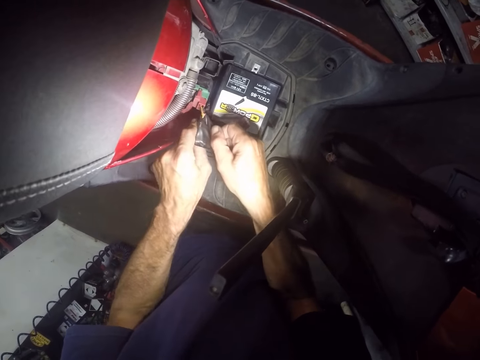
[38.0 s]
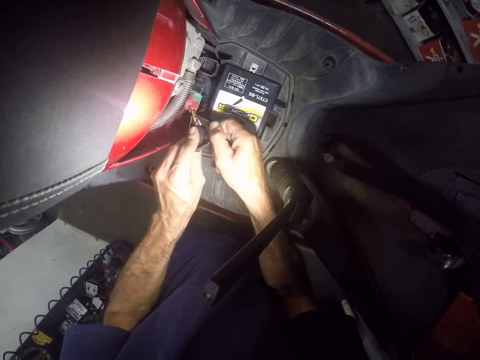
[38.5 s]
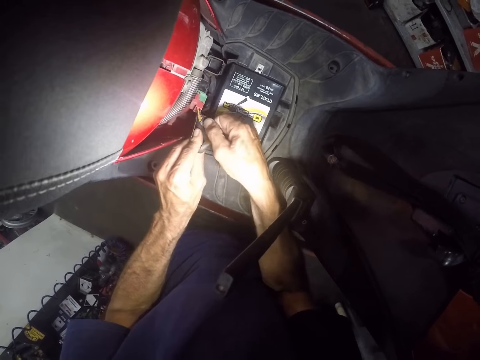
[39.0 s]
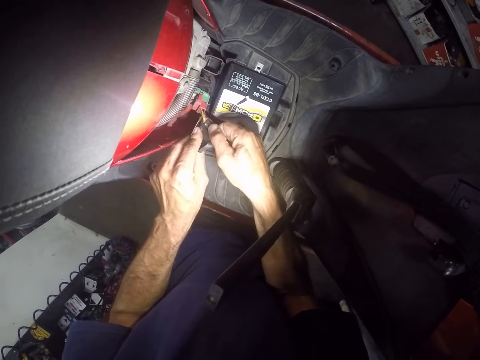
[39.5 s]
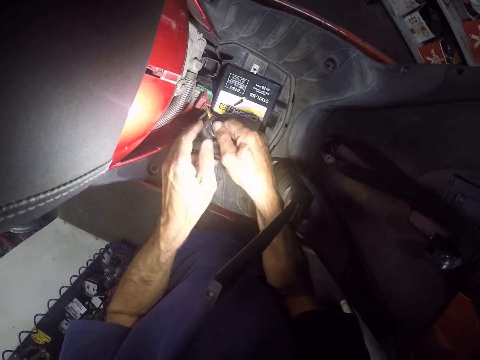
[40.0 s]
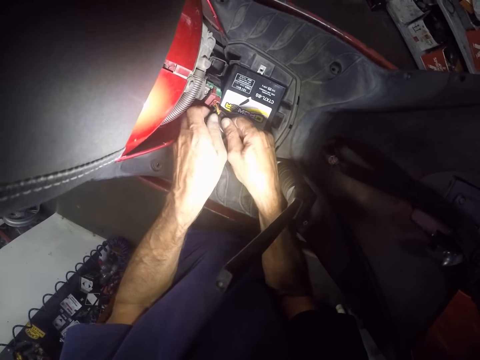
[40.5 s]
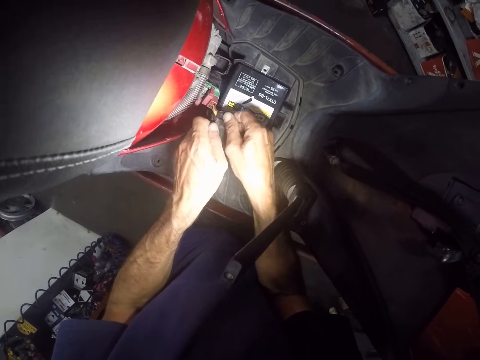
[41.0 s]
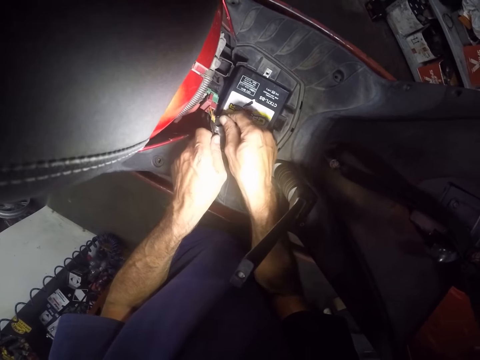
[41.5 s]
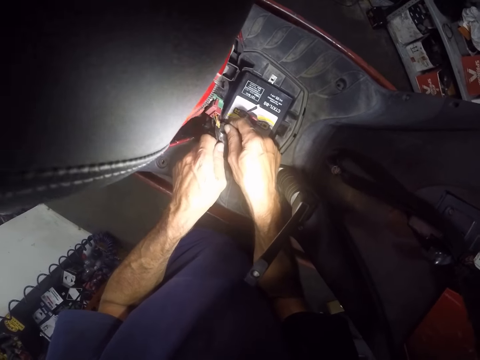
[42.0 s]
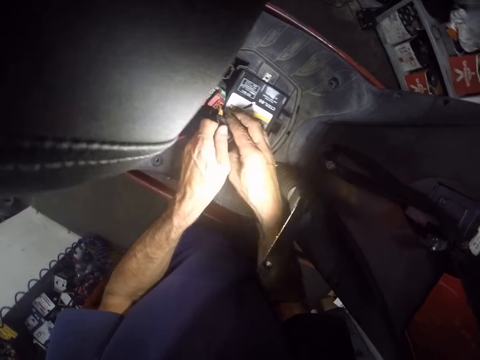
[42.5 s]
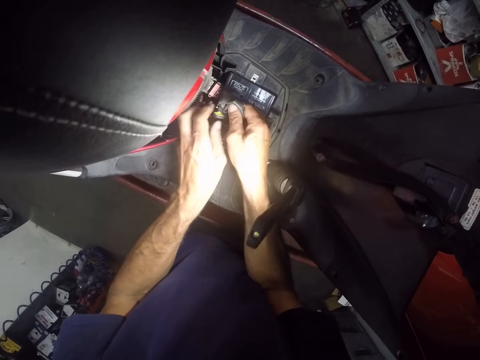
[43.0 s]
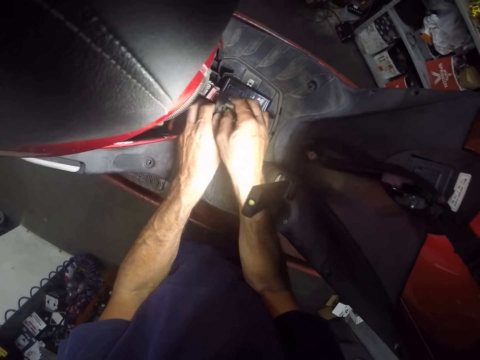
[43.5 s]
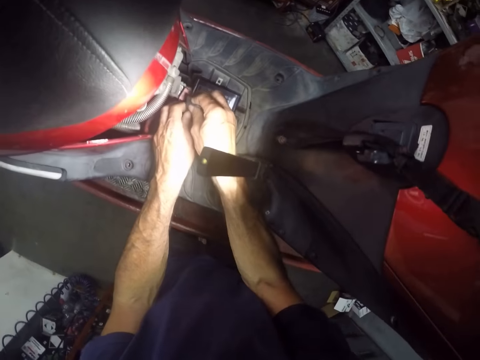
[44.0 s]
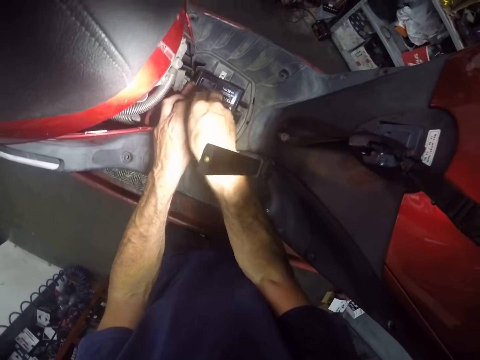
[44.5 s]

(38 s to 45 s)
The camera wearer adjusts wires on a motorbike. They untangle a piece of sellotape from the wires.

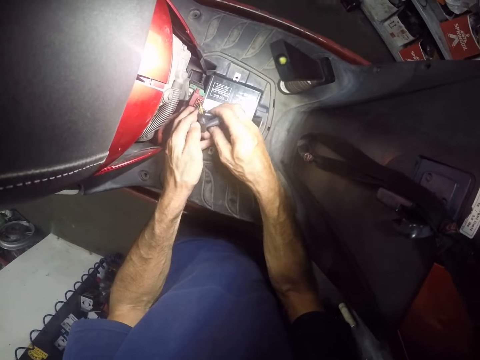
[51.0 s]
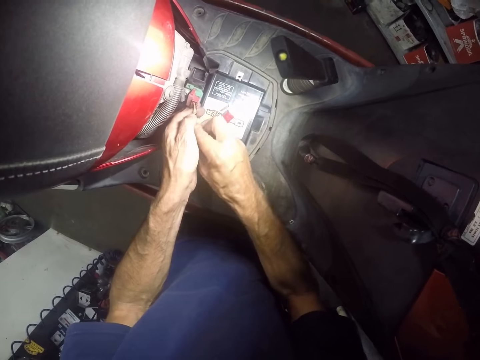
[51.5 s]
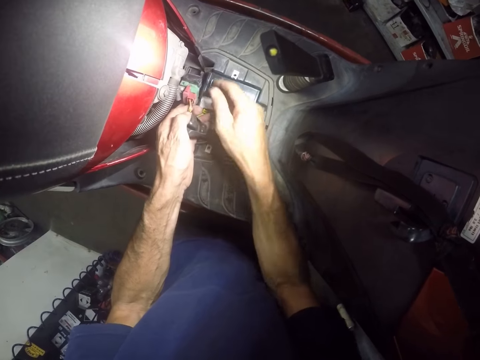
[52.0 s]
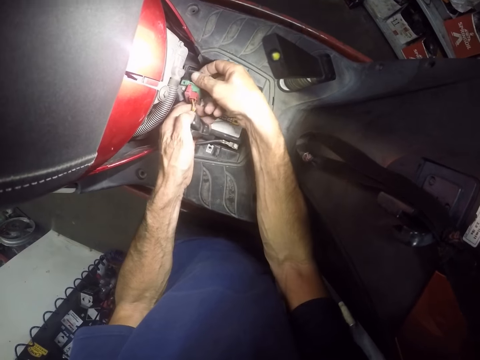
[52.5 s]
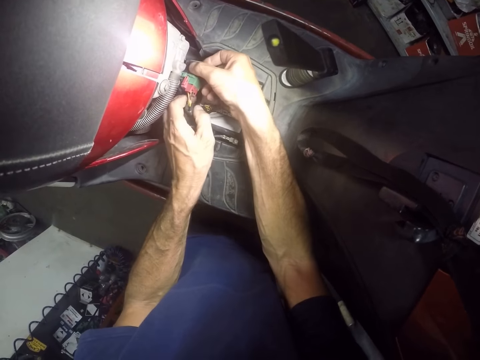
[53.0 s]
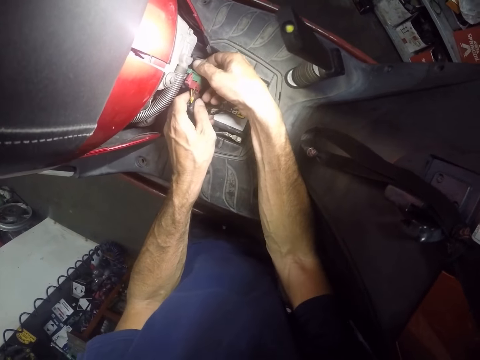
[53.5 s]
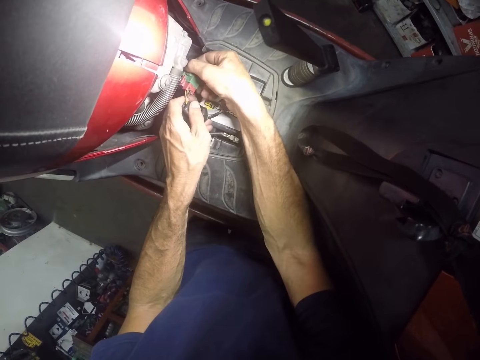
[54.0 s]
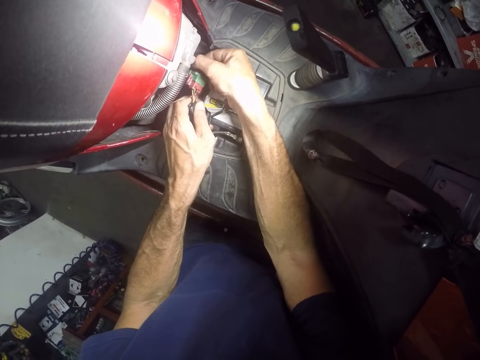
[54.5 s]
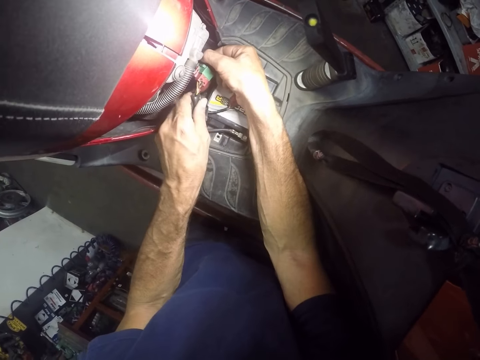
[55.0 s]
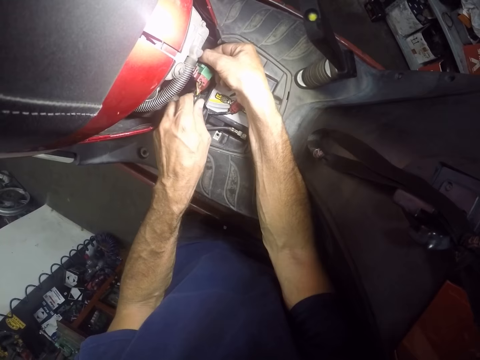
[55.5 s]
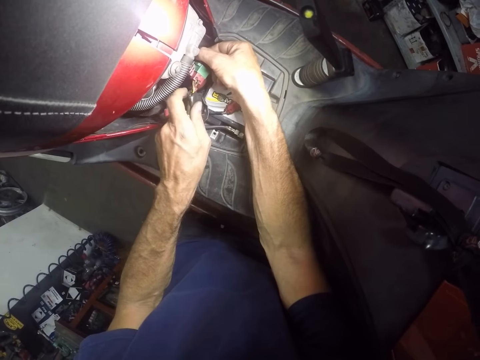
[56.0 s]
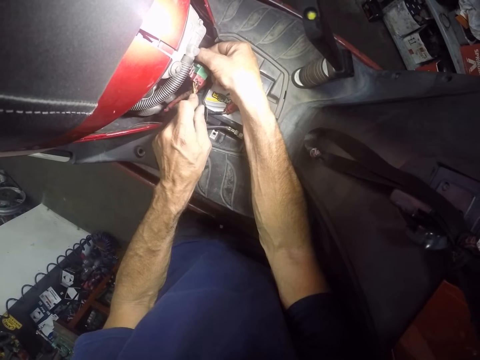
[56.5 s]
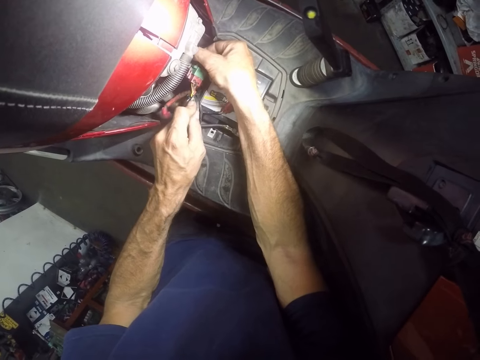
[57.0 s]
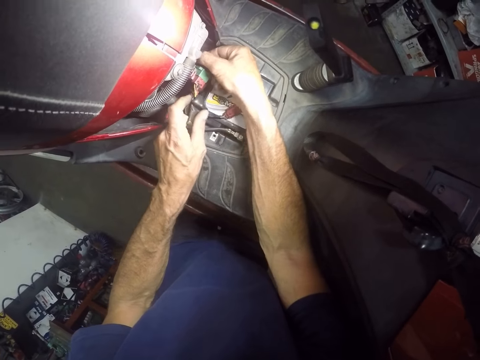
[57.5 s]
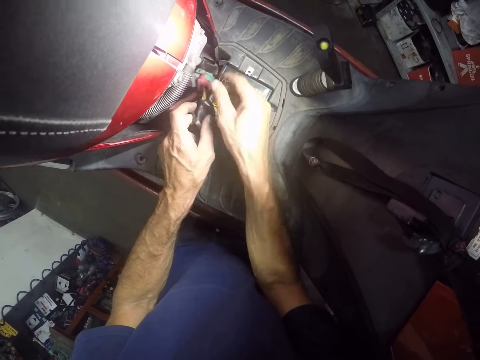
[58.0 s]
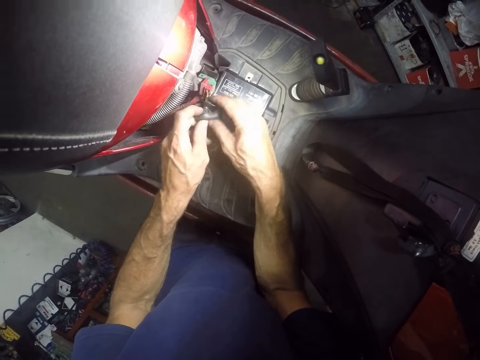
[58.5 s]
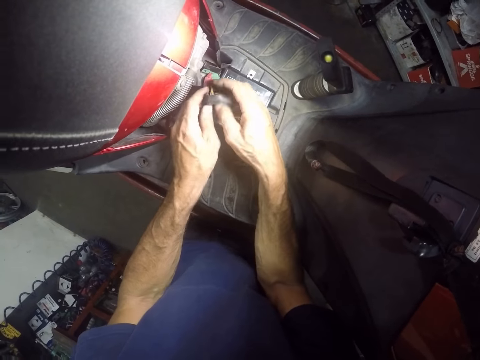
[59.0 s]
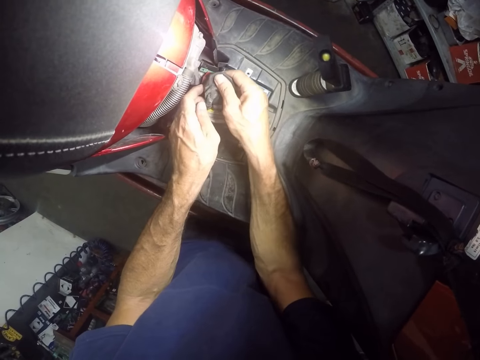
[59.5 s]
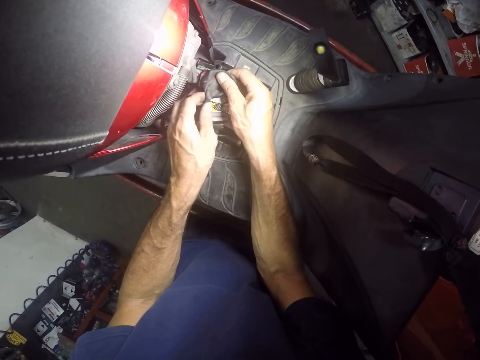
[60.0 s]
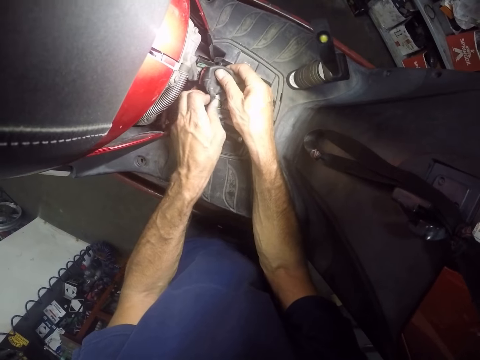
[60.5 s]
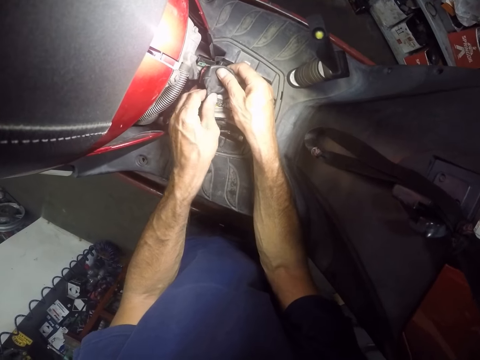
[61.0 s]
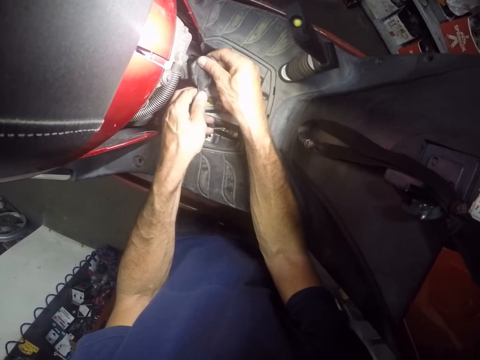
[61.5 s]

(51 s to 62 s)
The camera wearer untangles a piece of sellotape from wires. He holds the terminal connector with his right hand. He pulls the rubber with his left hand. He adjusts the wires on a motorbike. He removes the tape from the wires with both hands.

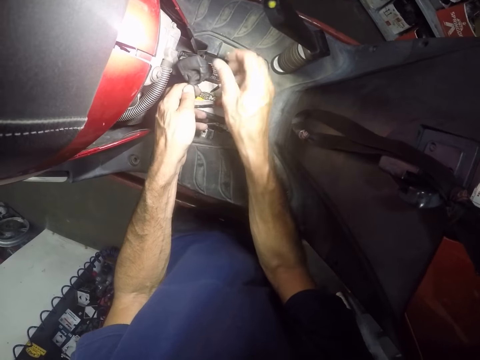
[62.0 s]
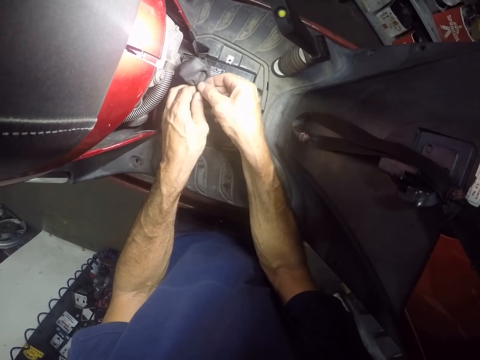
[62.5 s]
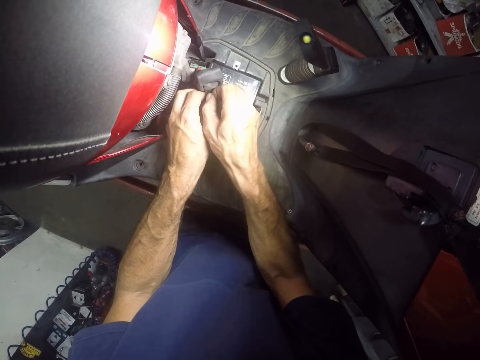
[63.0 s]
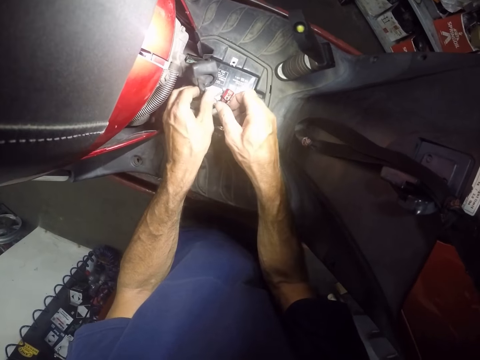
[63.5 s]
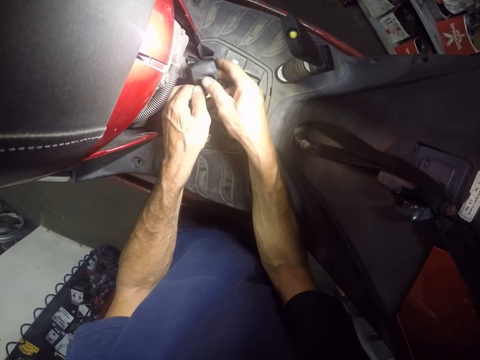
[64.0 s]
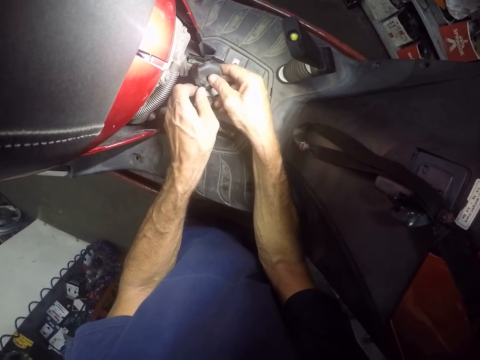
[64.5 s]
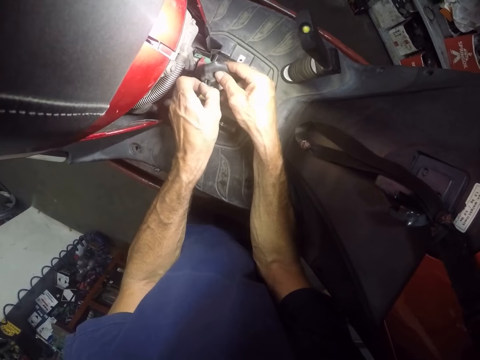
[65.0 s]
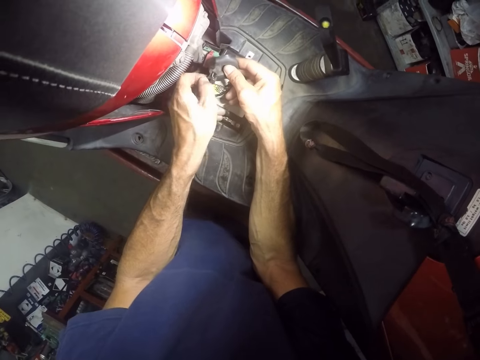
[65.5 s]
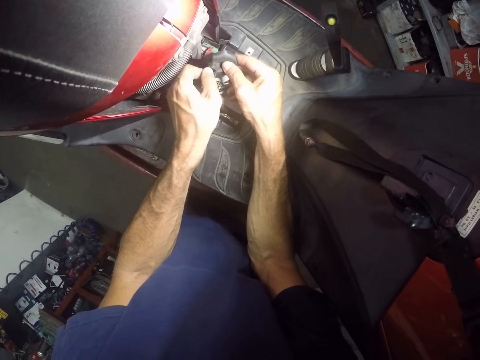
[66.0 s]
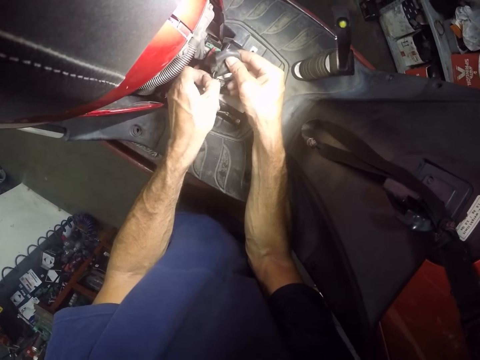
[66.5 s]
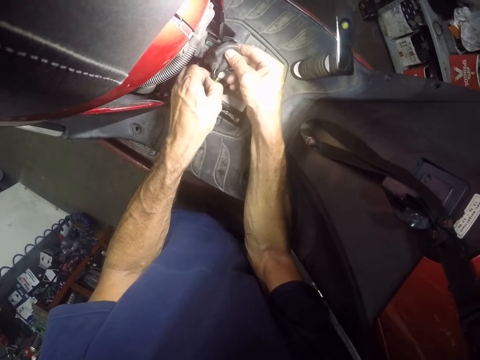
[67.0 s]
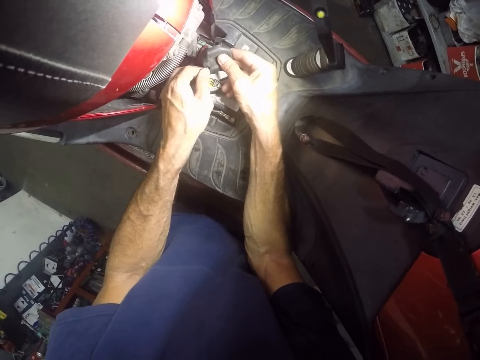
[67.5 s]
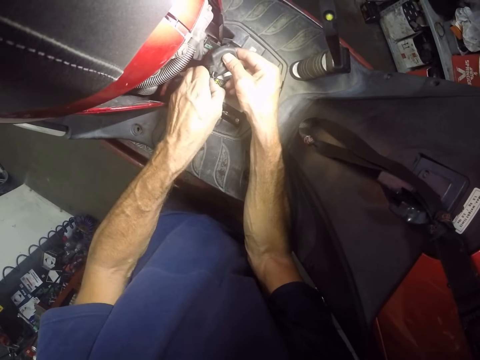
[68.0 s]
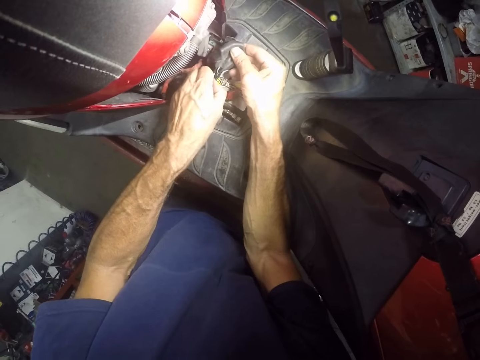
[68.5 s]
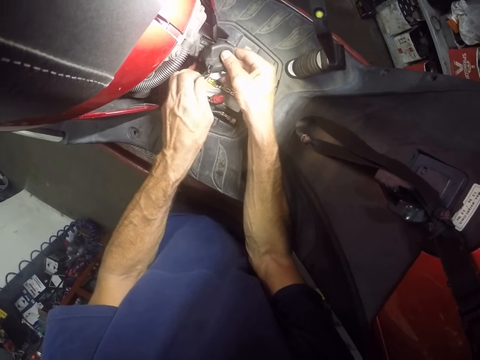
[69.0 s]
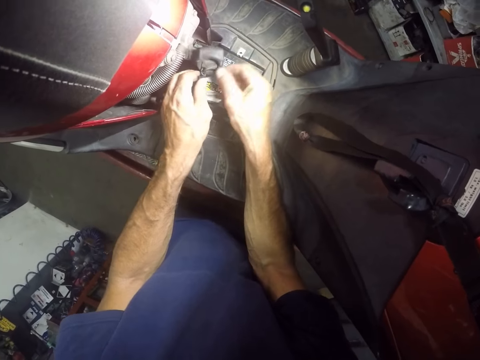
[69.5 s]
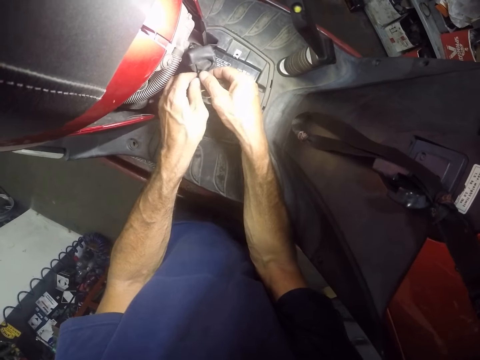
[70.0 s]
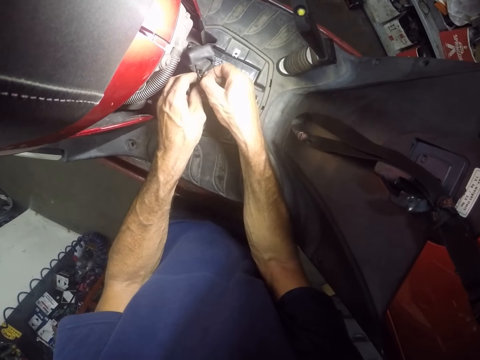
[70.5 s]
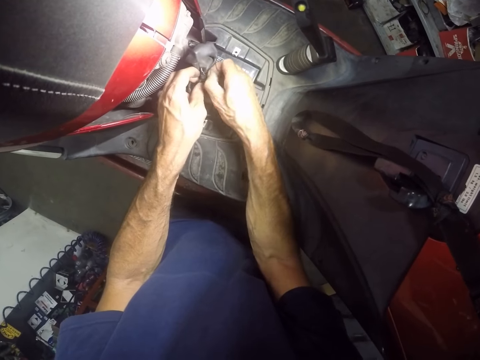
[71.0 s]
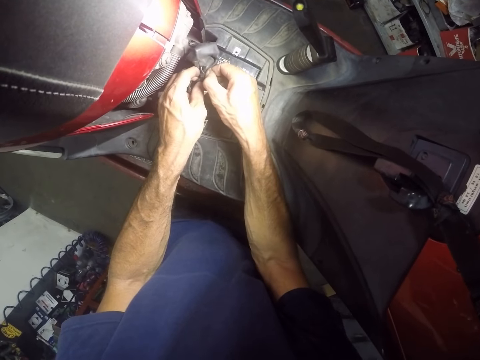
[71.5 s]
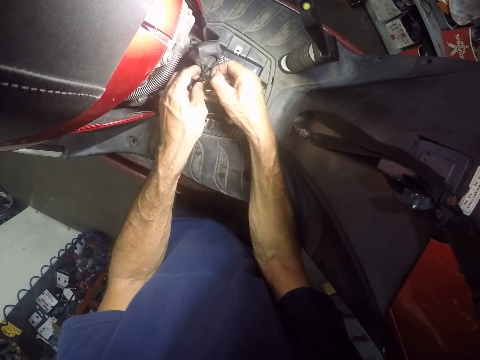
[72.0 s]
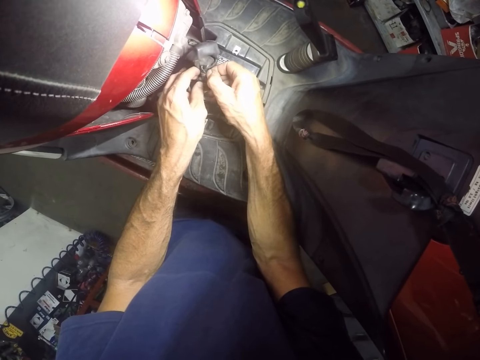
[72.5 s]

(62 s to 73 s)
The camera wearer adjusts wires on a motorbike. They untangle a piece of sellotape from the wires.
